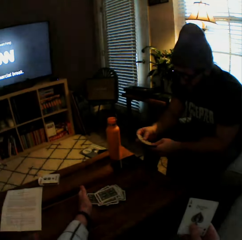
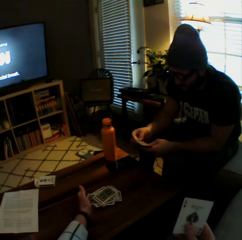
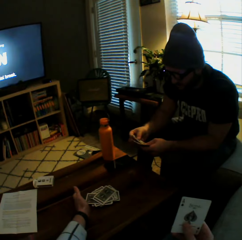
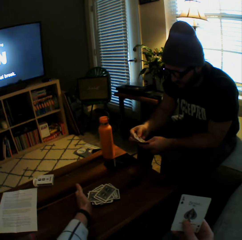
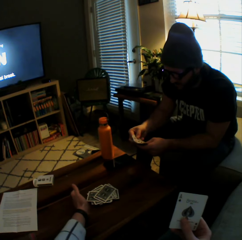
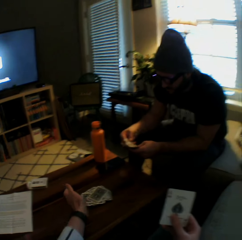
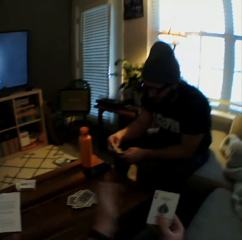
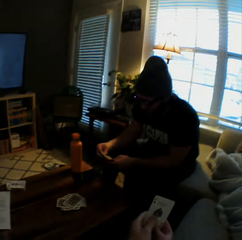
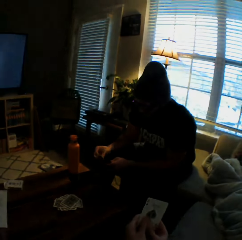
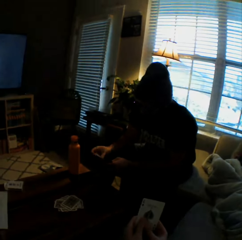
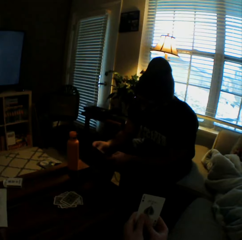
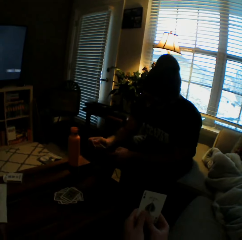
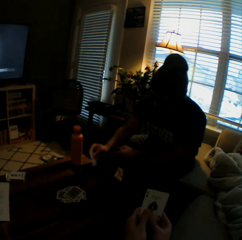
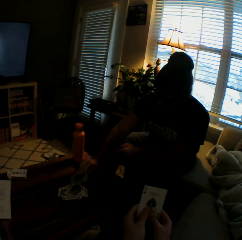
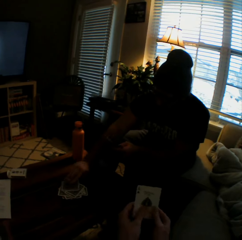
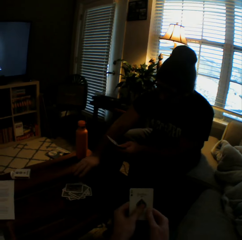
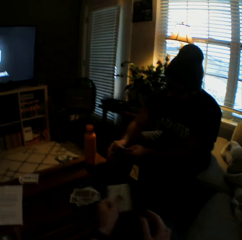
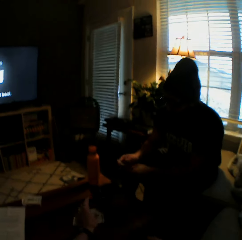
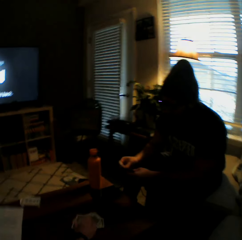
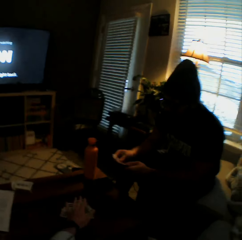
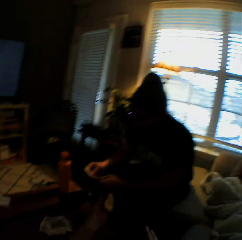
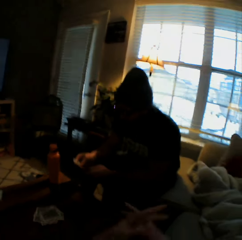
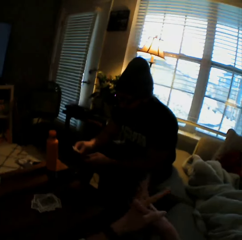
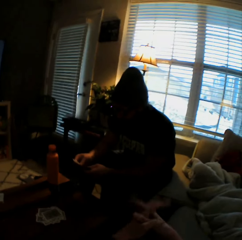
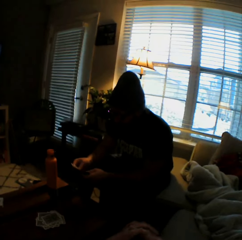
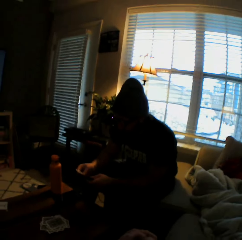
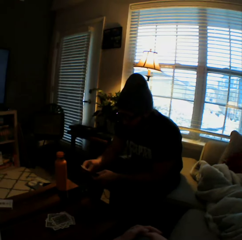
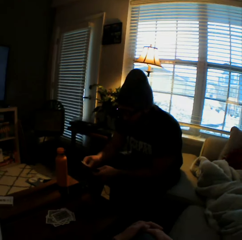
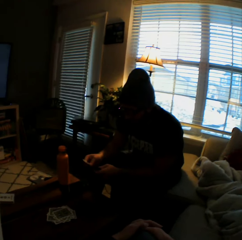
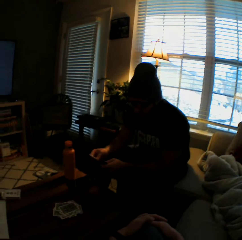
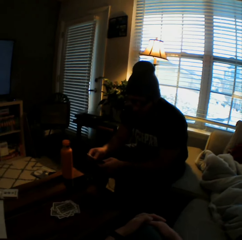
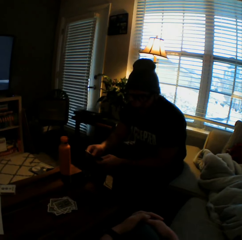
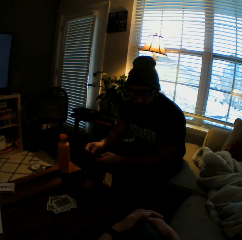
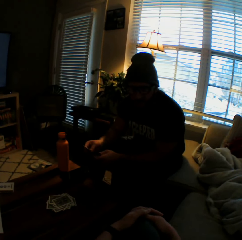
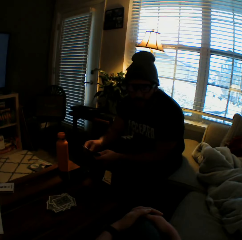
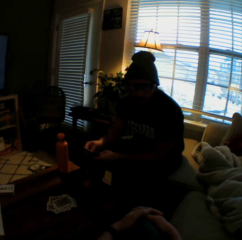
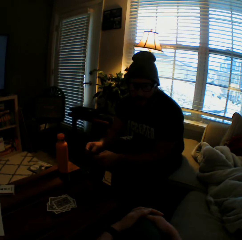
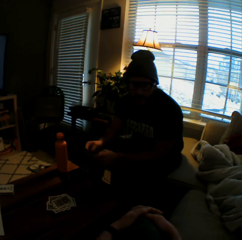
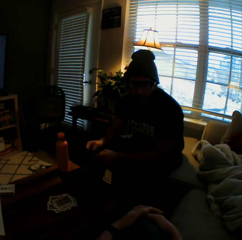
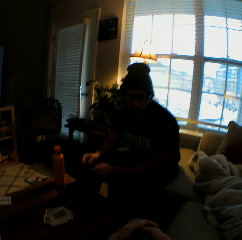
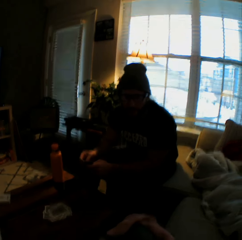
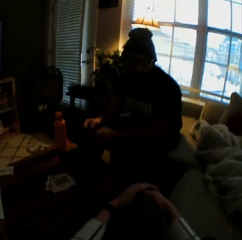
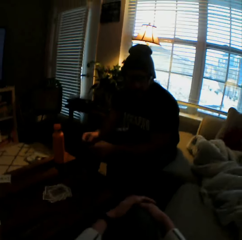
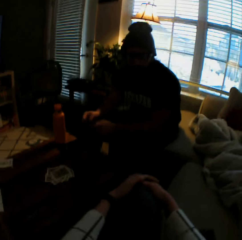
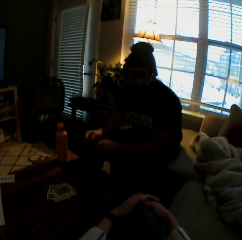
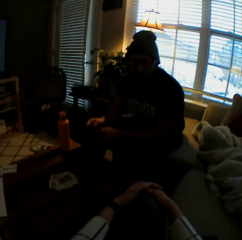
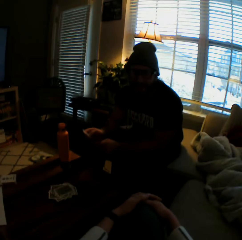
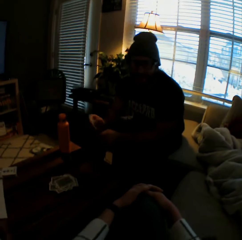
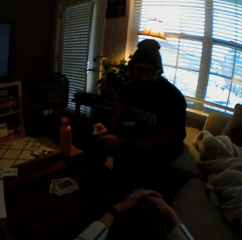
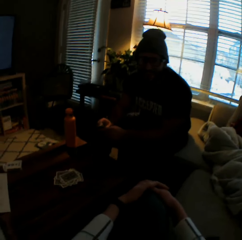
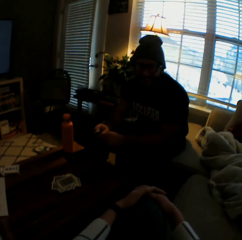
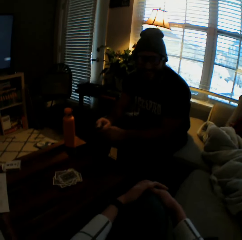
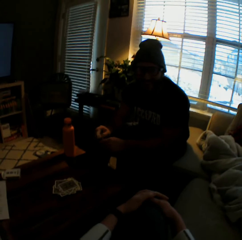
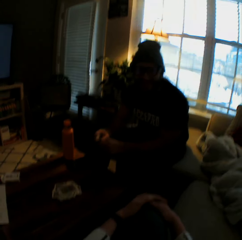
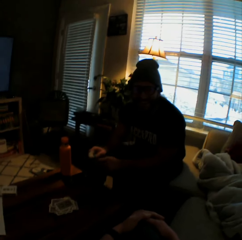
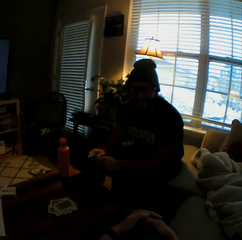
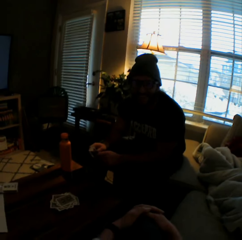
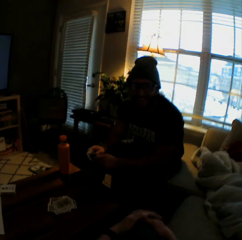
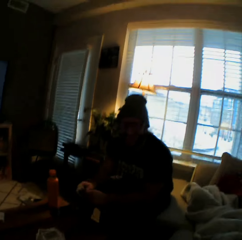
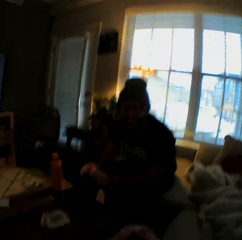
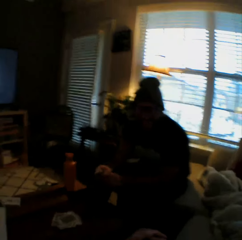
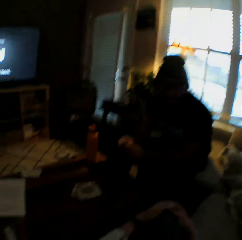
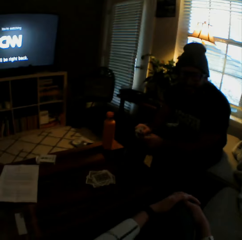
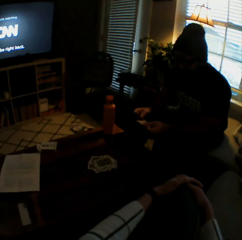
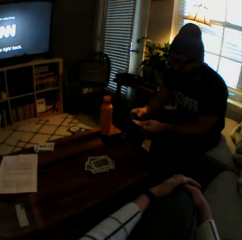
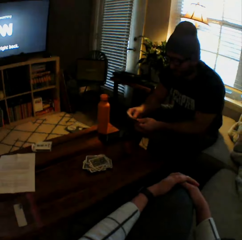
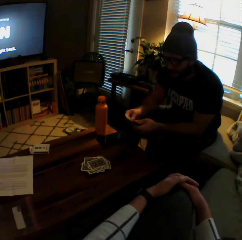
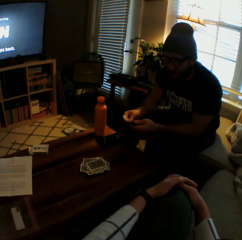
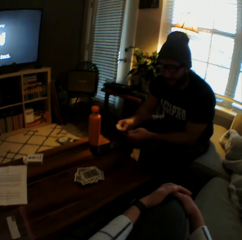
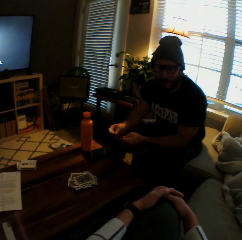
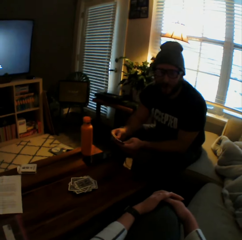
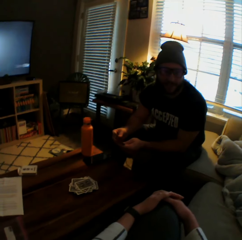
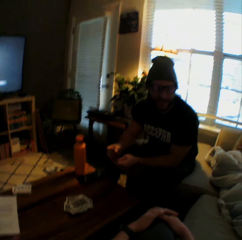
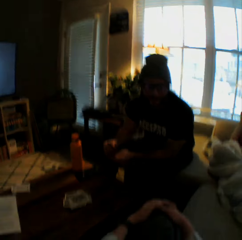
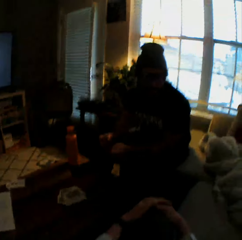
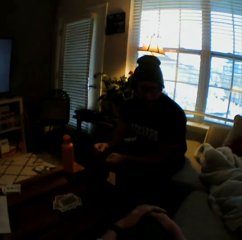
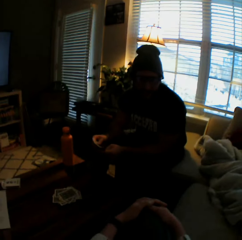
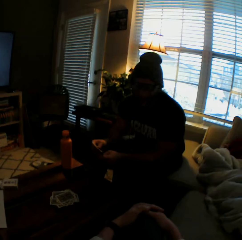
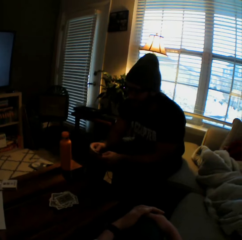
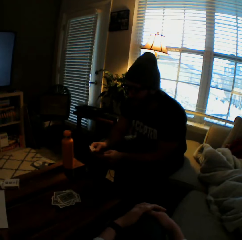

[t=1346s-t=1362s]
The camera wearer drops two cards on the table with her left hand. She adjusts the cards on the table with her left hand. The man drops another card on the table with his right hand. The camera wearer finishes playing the card game. She drops another card on the table with her left hand. She crosses her palms. She places her crossed palms on her knees. She interacts with the man. The man adjusts the cards with both hands.

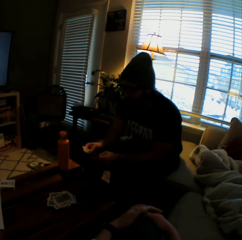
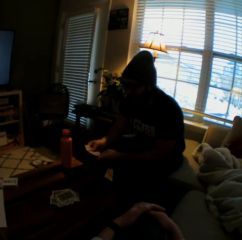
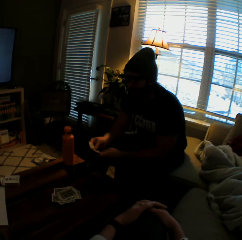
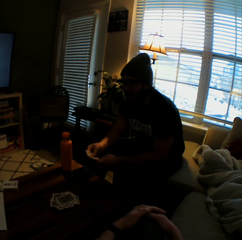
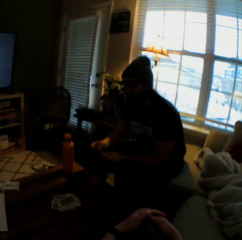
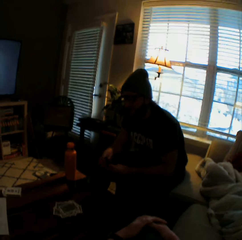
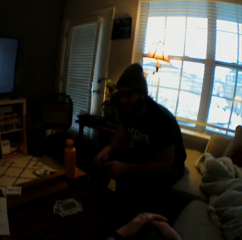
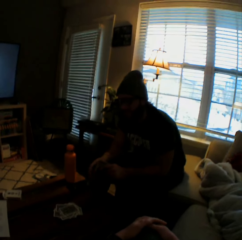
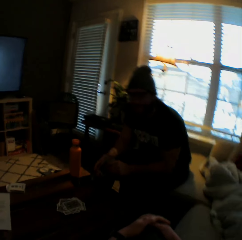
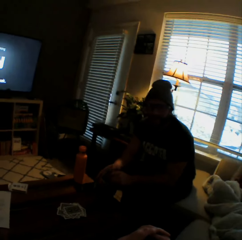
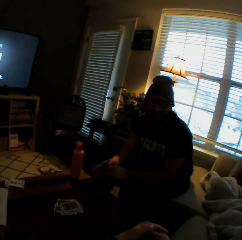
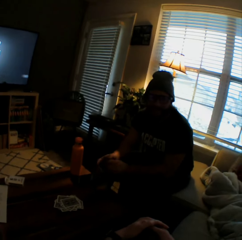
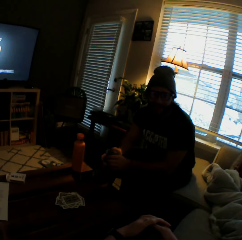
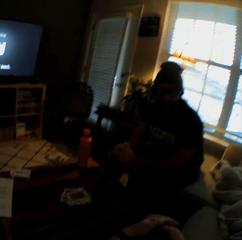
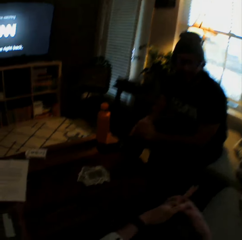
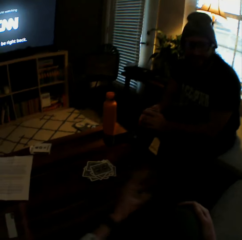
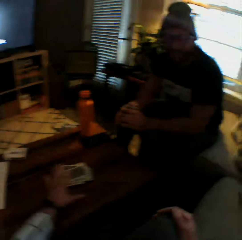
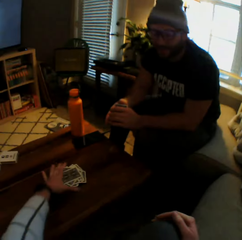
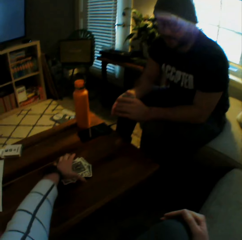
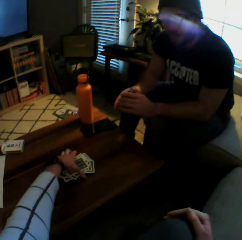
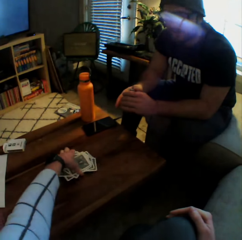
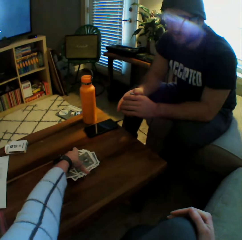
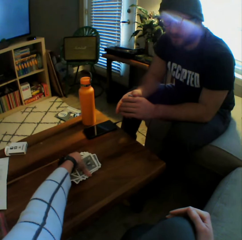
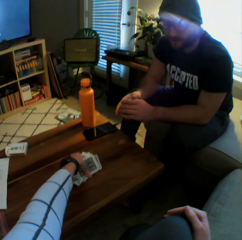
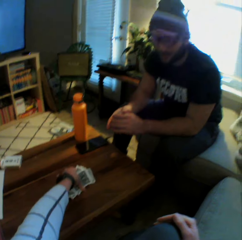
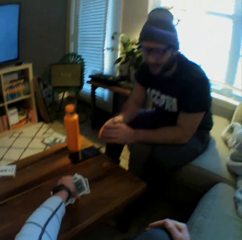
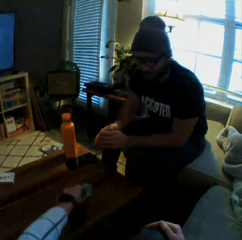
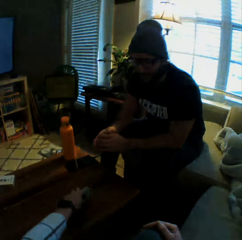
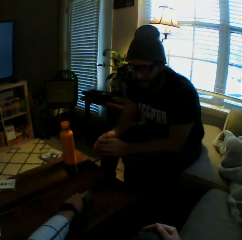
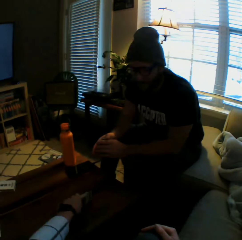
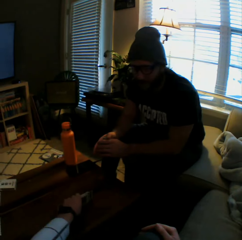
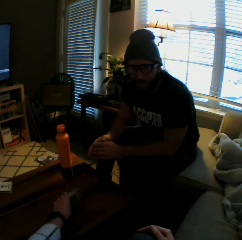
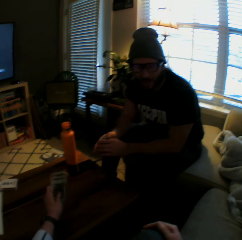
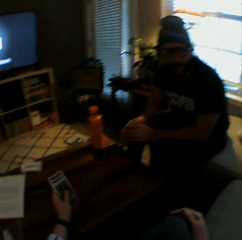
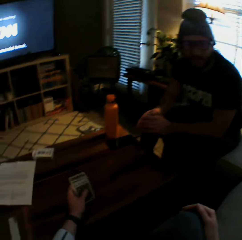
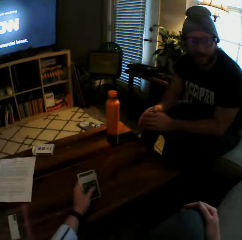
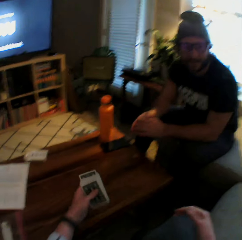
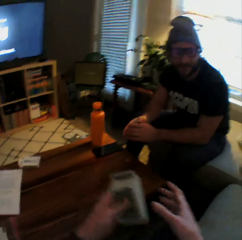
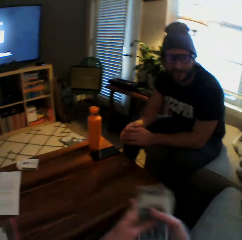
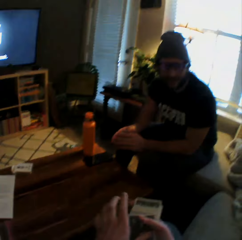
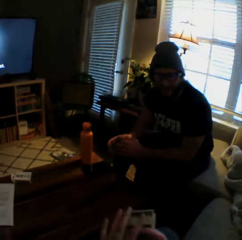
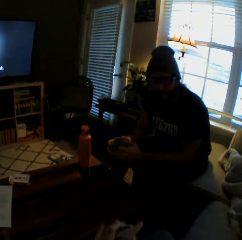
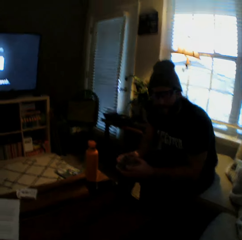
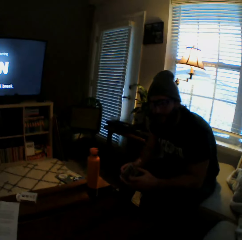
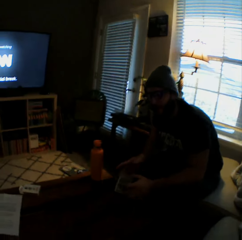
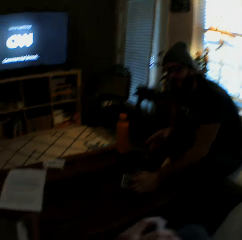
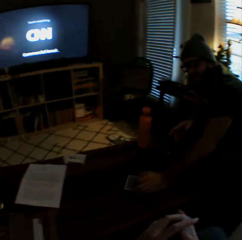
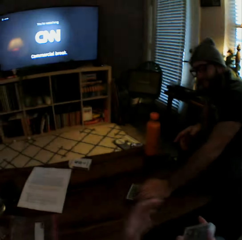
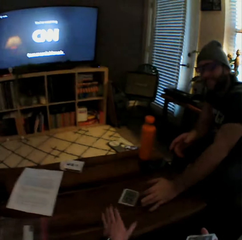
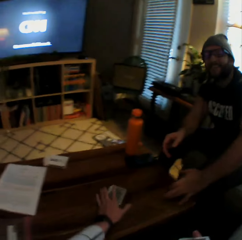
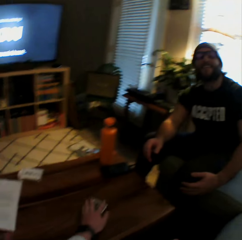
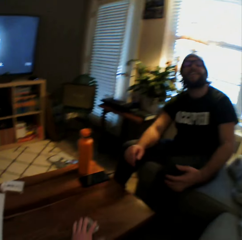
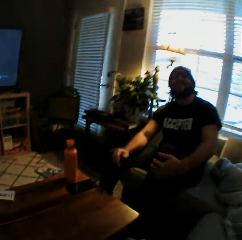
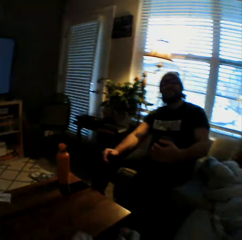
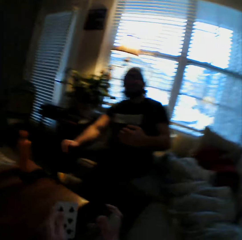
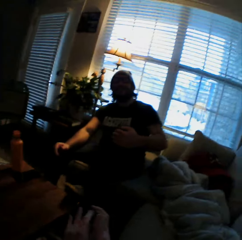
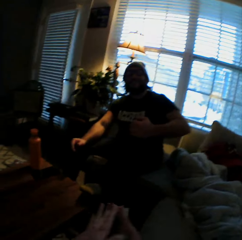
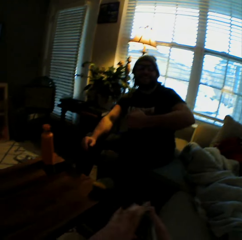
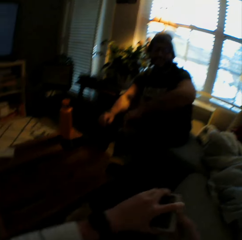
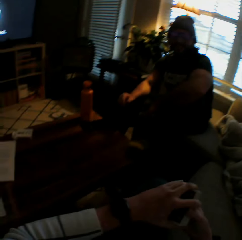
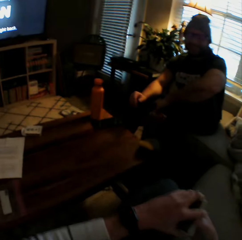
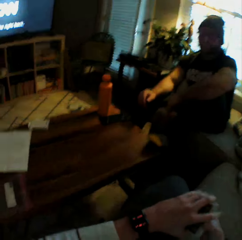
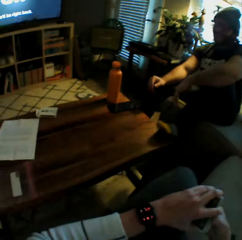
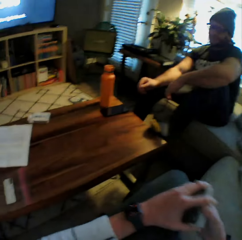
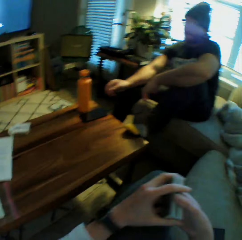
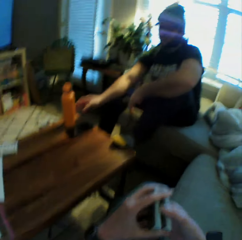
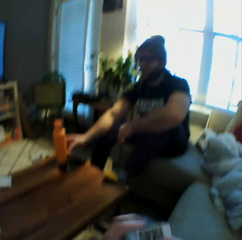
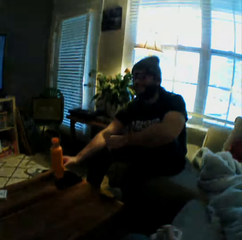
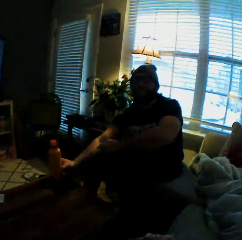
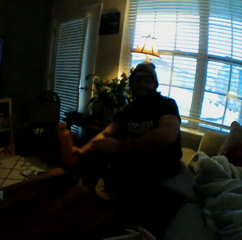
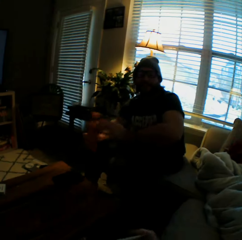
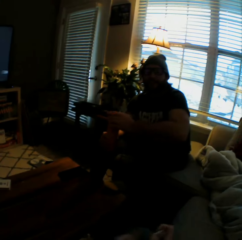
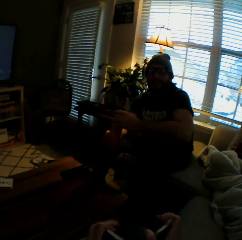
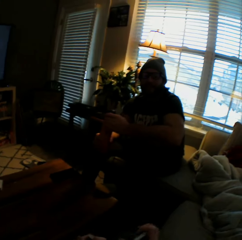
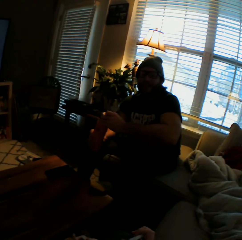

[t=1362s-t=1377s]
The camera wearer picks up some cards from a table with her left hand. She transfers the cards from her left hand to her right hand. The man drops some cards on the table with his left hand. The camera wearer picks up the cards from the table with her left hand. The man places his left hand on his left leg, raises his left leg, and places his left leg on the table. The man picks up a water bottle from the table with his right hand.
